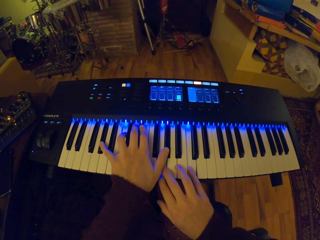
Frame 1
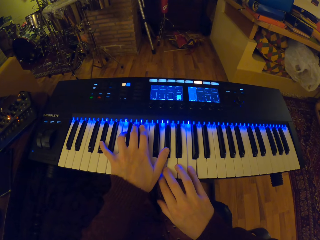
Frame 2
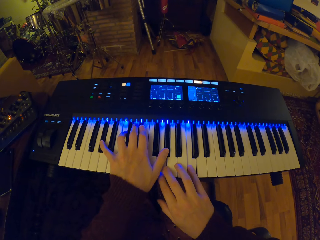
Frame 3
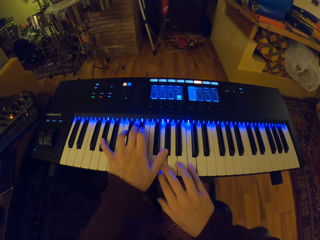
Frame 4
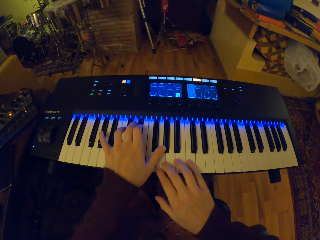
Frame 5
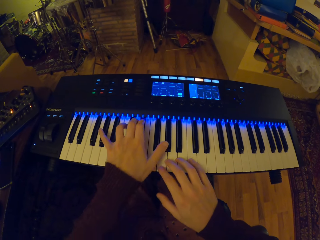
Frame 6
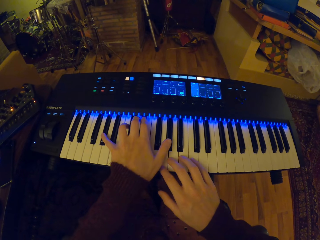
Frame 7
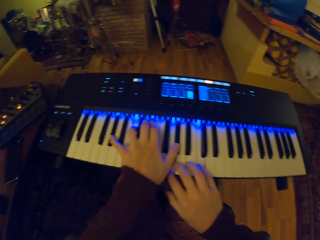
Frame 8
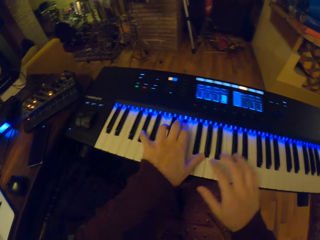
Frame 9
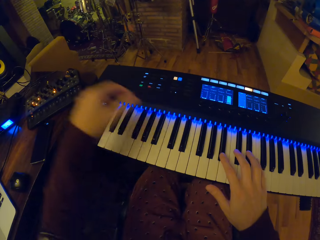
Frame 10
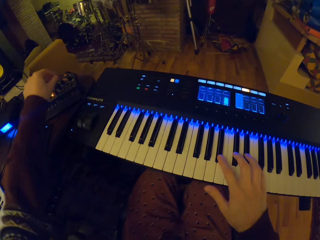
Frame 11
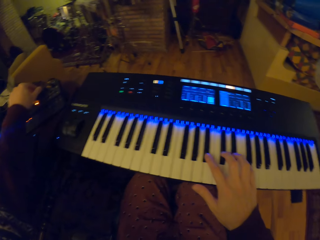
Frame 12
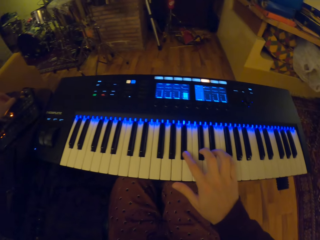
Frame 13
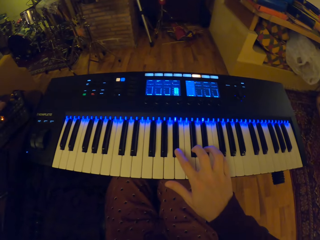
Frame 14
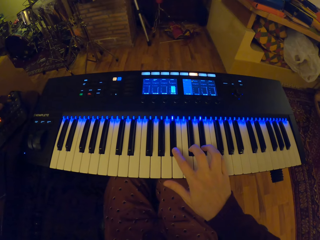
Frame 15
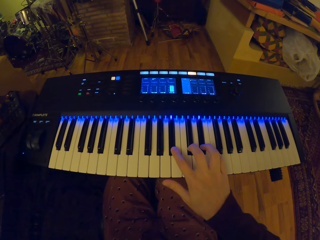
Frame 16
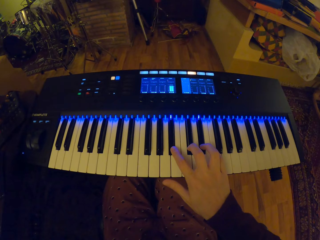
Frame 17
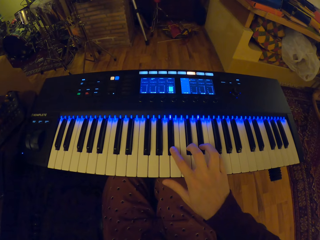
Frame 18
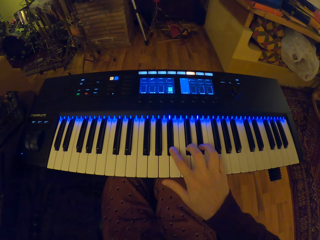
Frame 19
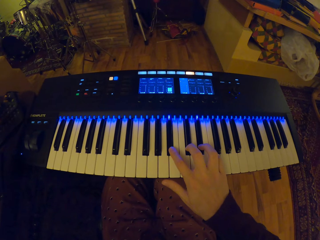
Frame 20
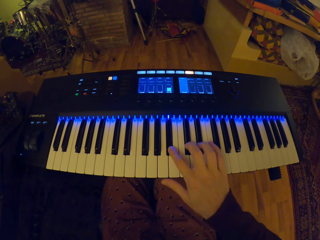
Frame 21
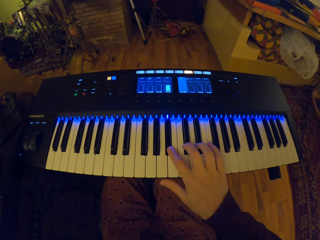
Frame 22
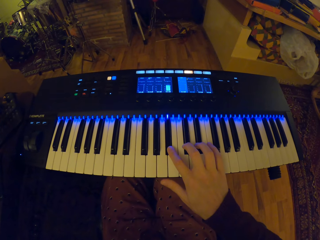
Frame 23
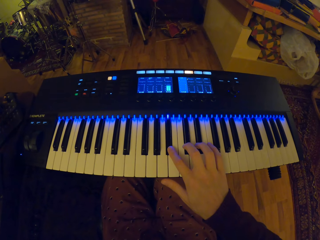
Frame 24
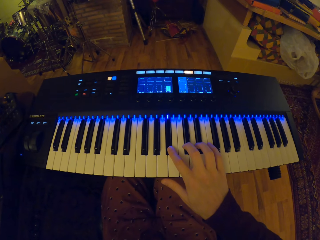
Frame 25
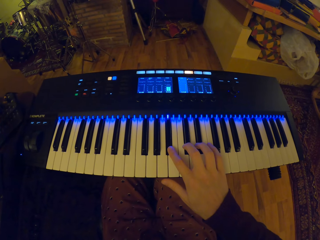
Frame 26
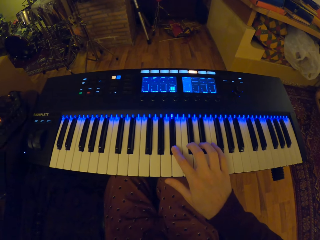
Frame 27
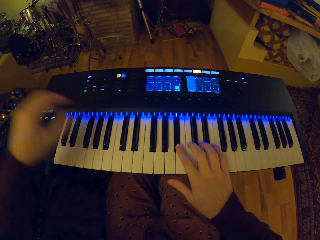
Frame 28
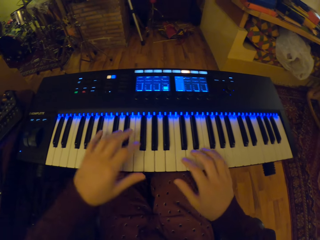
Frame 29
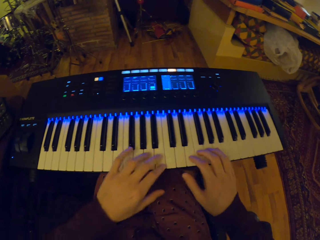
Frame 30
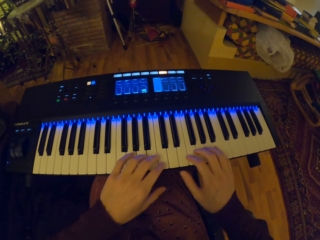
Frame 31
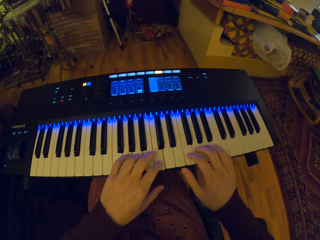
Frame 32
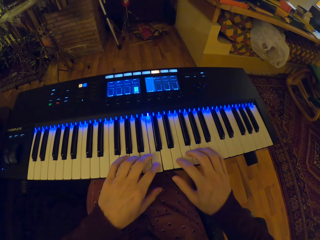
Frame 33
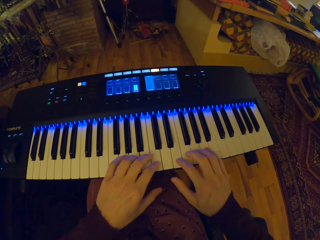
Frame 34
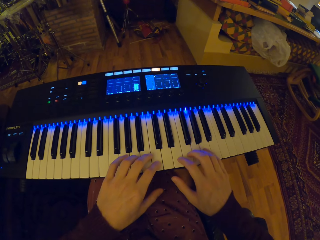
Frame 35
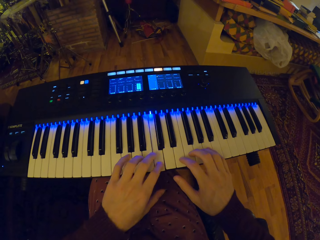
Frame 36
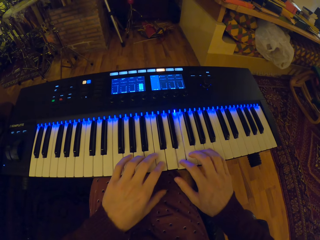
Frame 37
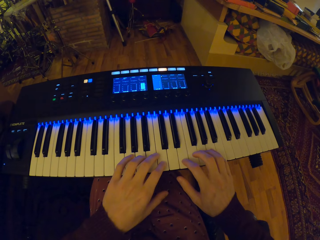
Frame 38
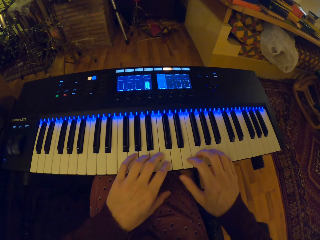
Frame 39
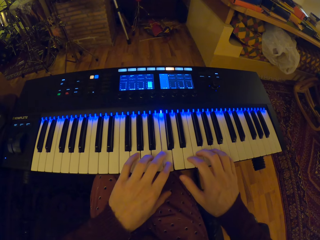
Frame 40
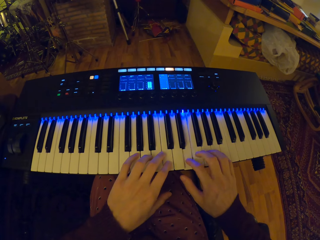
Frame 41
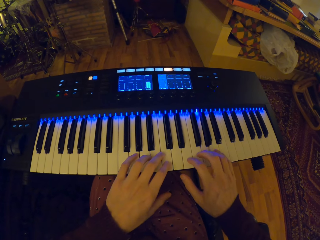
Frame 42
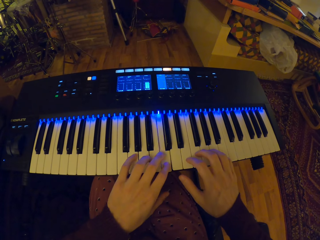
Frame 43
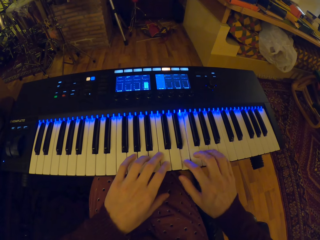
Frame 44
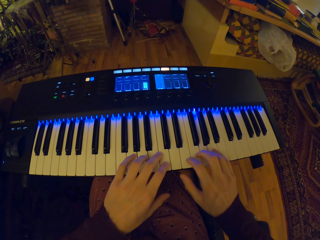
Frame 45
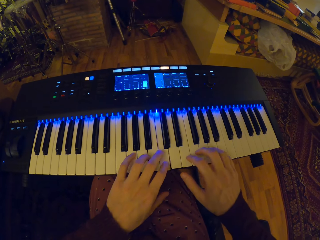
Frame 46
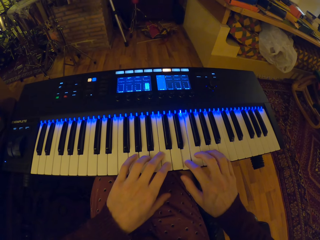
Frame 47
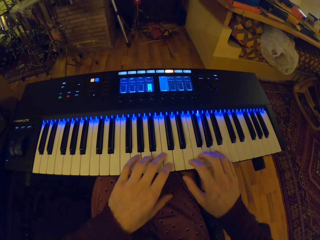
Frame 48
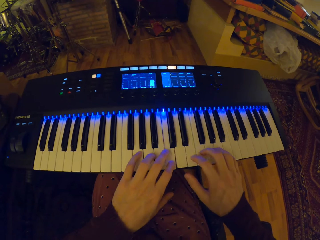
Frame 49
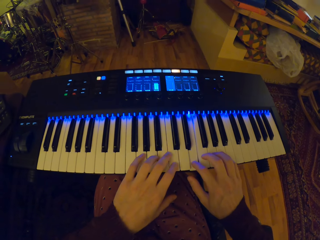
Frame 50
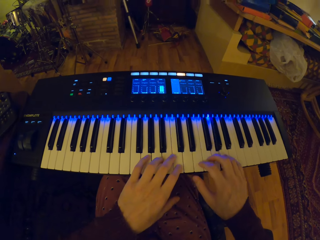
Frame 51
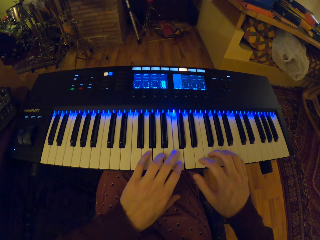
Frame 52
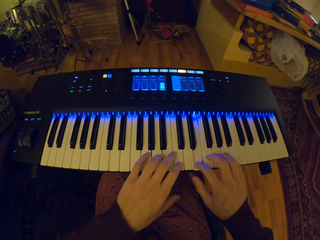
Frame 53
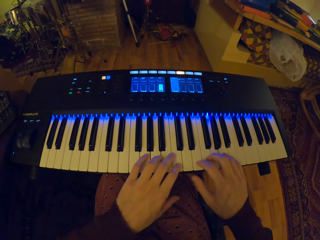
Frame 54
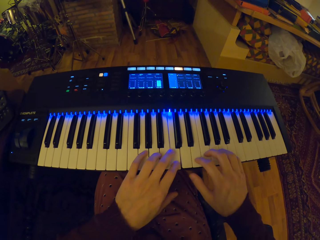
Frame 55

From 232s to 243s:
The camera wearer lifts up the hand. He touches something. He operates the equaliser with his left hand. He plays the keyboard with his right hand. He plays the keyboard with both hands.

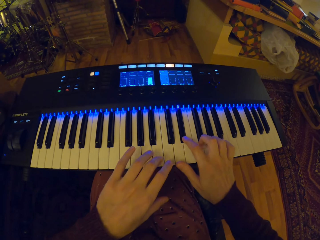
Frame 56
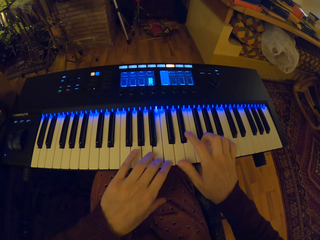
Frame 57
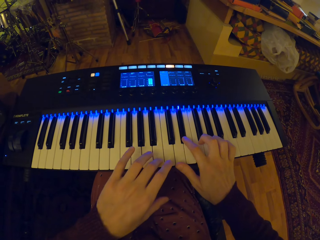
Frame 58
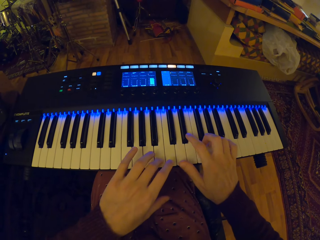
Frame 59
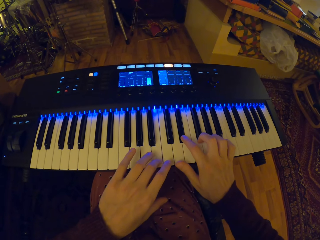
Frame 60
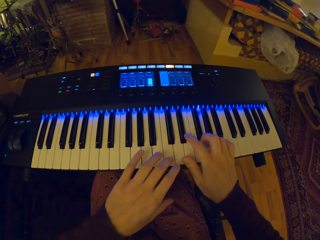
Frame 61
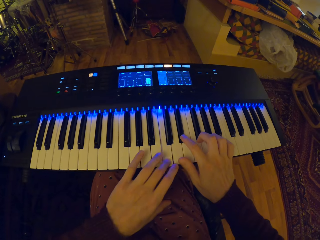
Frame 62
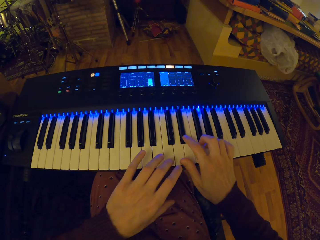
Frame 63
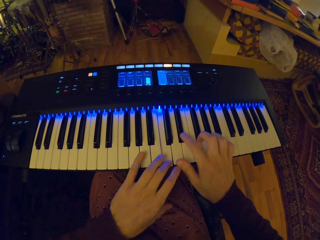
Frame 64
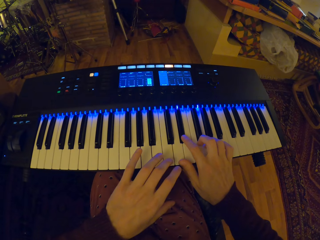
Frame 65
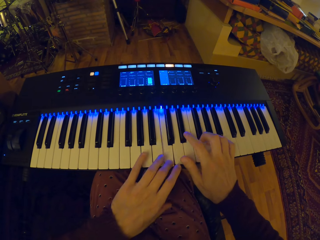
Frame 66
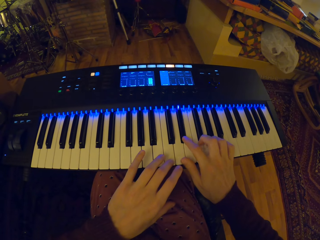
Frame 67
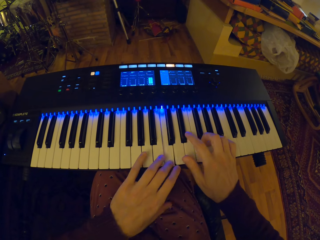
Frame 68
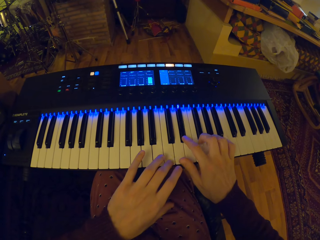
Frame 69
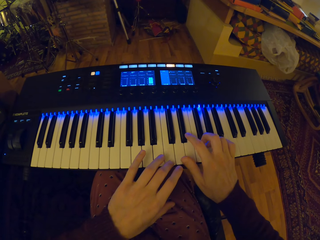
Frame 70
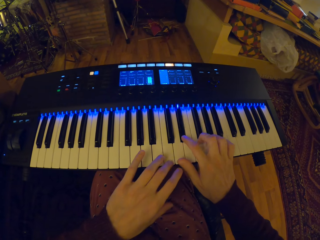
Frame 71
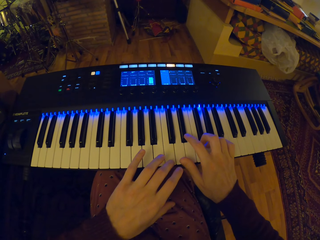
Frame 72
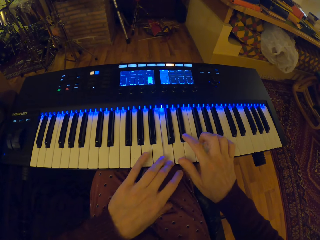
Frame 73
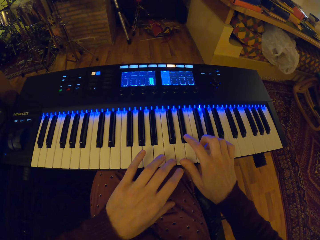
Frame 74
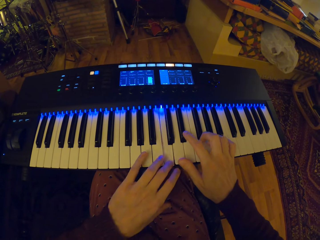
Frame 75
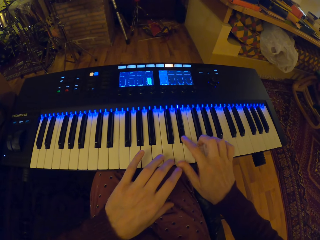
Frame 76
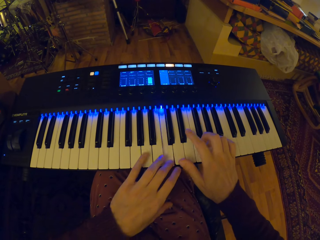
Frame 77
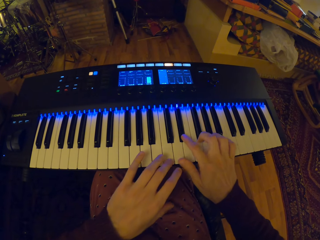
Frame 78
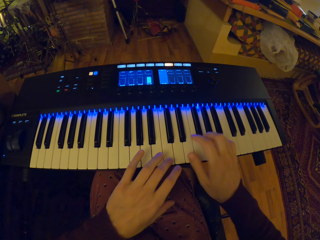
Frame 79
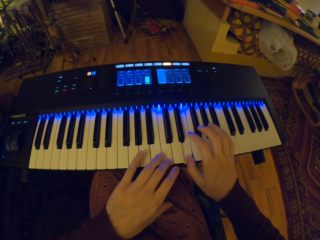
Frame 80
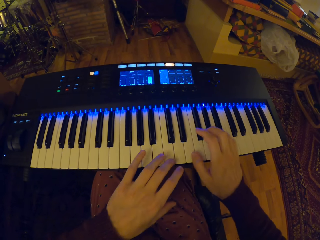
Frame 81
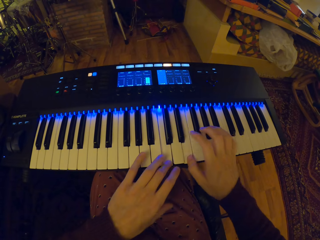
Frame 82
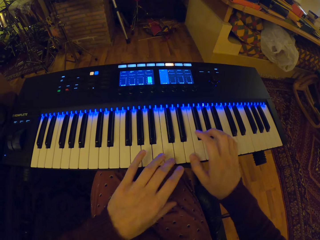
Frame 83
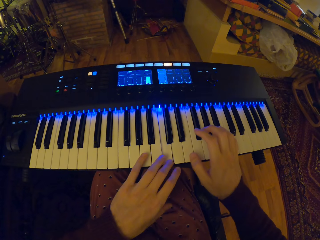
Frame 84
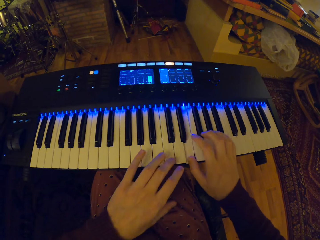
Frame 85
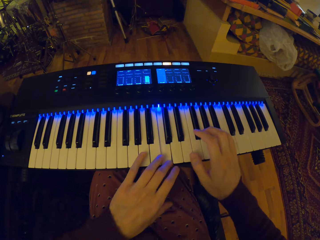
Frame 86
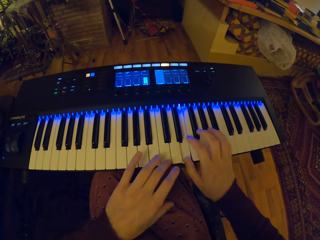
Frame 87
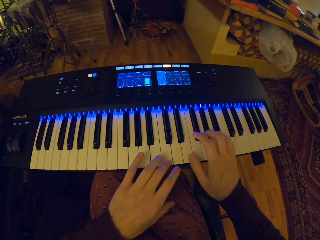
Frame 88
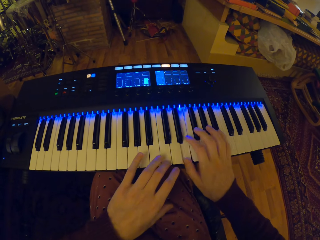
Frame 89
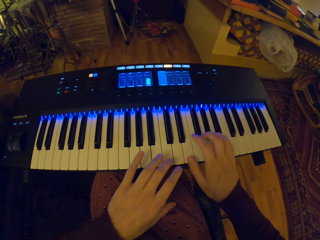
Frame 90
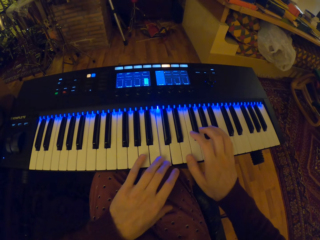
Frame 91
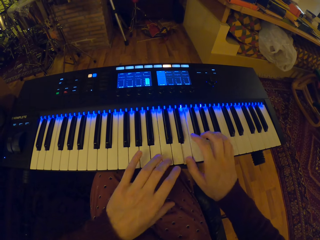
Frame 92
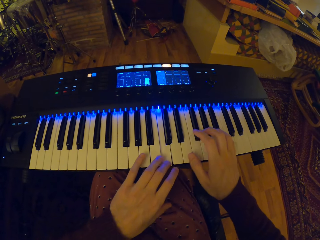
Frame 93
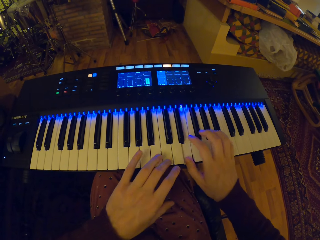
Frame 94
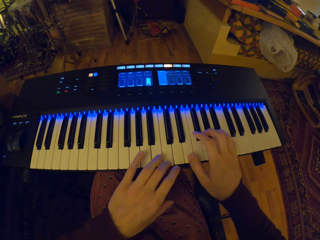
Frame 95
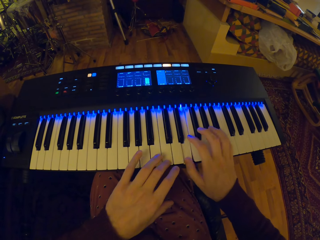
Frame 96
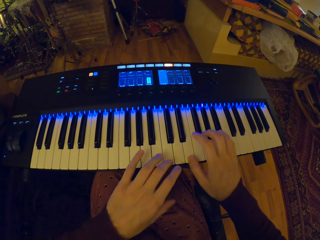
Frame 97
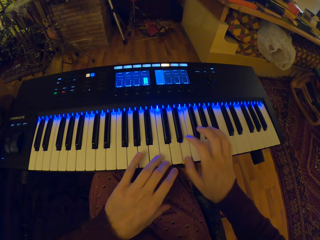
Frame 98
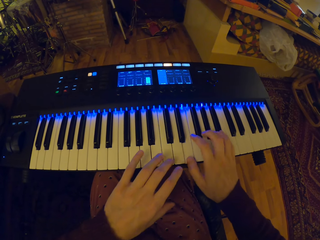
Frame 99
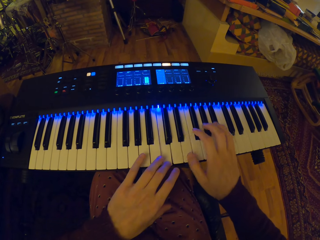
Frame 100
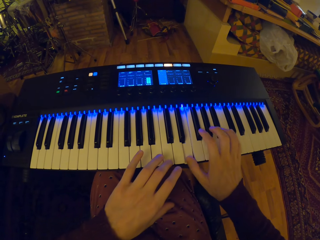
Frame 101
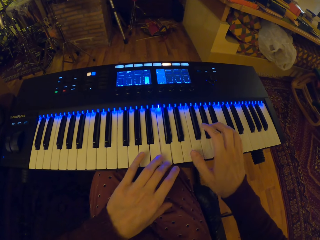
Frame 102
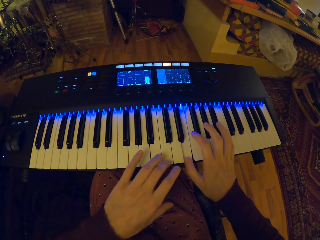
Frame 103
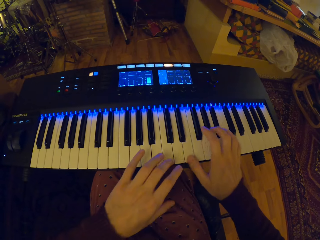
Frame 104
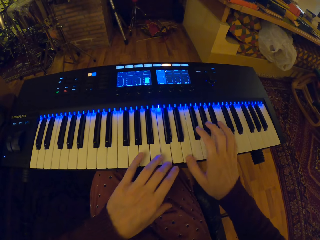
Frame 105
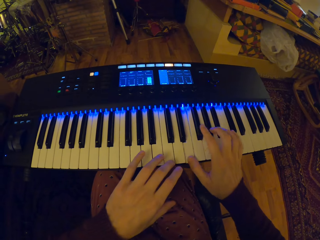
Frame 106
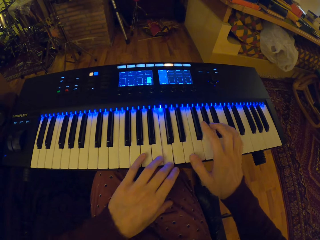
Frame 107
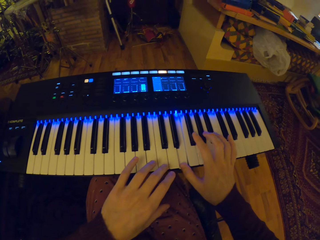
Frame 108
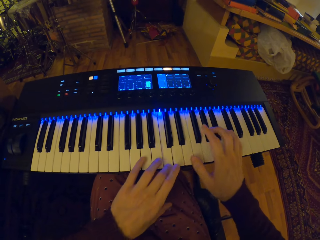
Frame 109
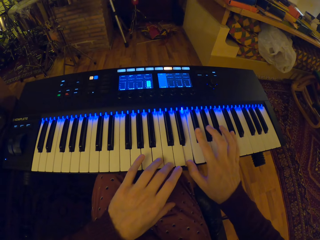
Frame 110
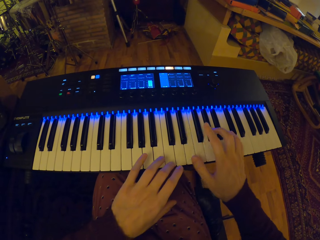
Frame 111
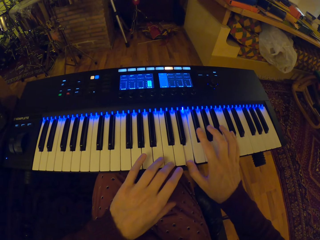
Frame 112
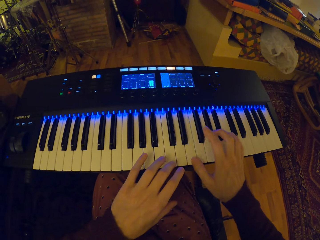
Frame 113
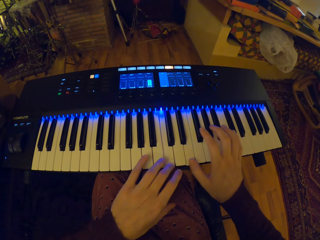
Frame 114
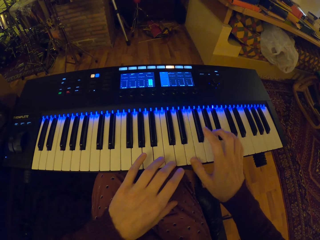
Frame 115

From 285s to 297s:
The camera wearer presses a key on the piano with his left hand. He presses some keys on the piano with his right hand.
